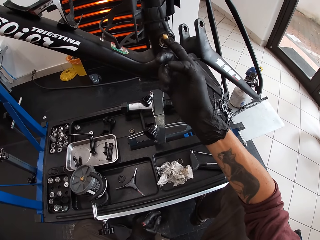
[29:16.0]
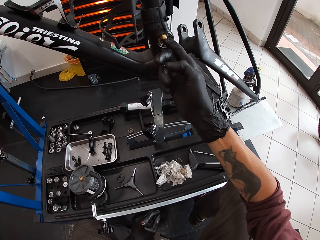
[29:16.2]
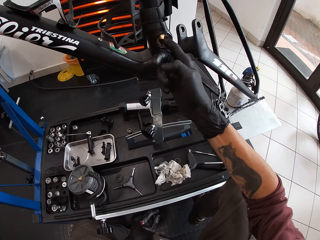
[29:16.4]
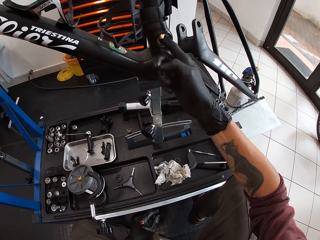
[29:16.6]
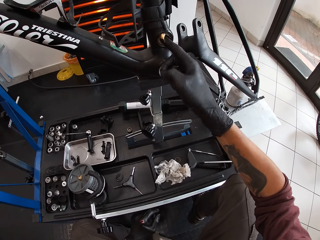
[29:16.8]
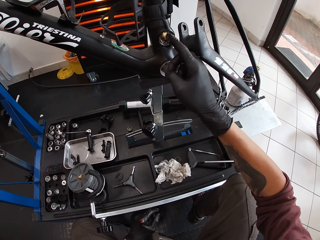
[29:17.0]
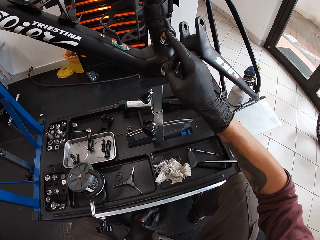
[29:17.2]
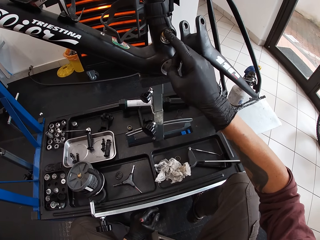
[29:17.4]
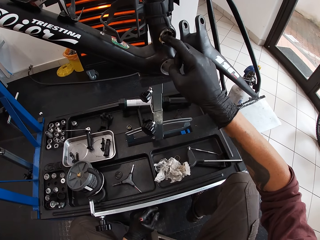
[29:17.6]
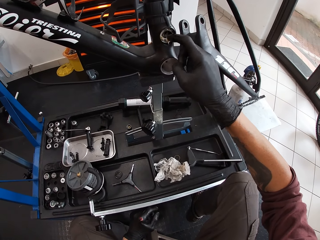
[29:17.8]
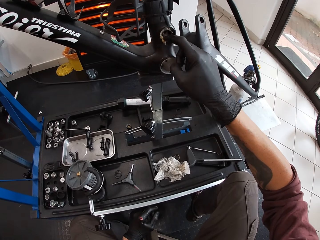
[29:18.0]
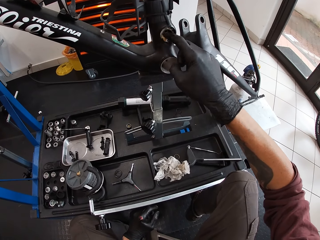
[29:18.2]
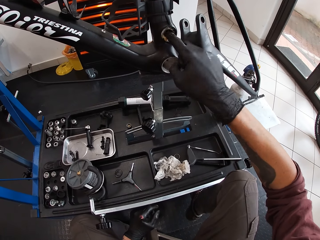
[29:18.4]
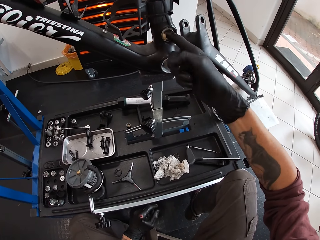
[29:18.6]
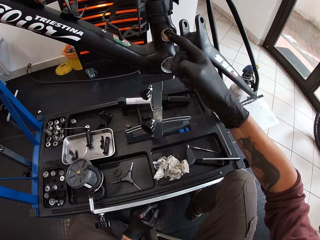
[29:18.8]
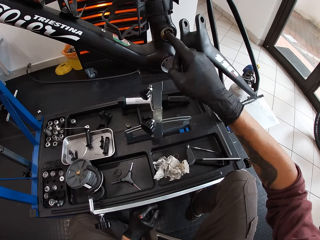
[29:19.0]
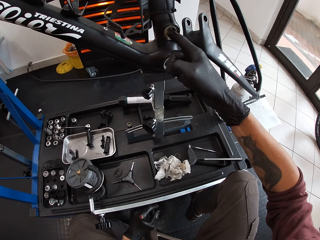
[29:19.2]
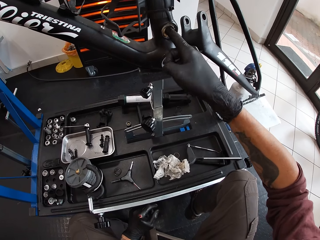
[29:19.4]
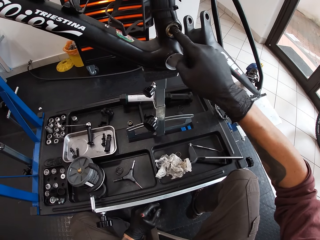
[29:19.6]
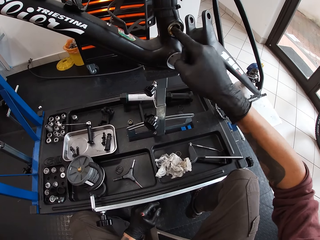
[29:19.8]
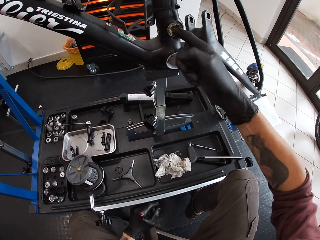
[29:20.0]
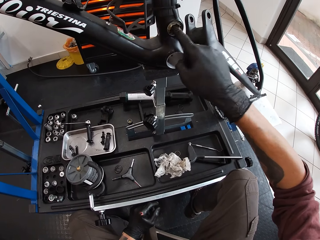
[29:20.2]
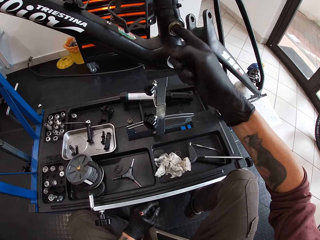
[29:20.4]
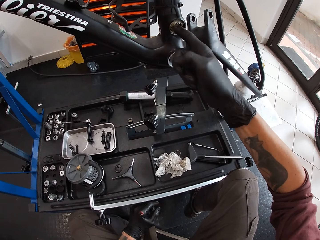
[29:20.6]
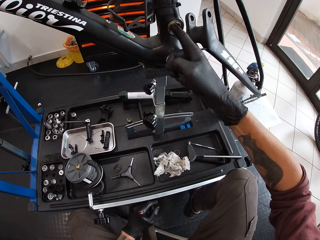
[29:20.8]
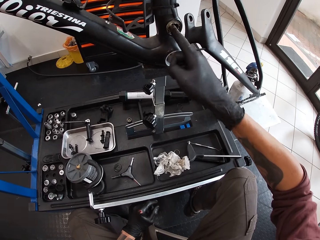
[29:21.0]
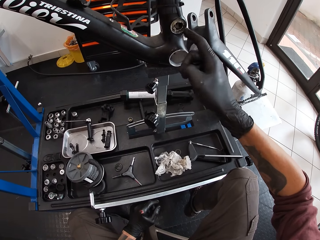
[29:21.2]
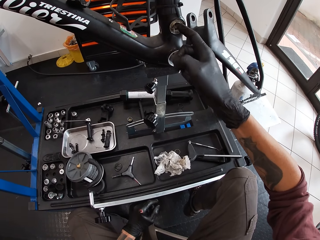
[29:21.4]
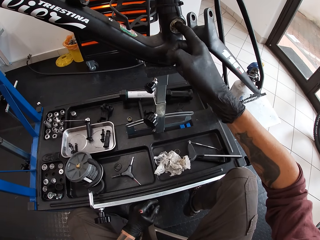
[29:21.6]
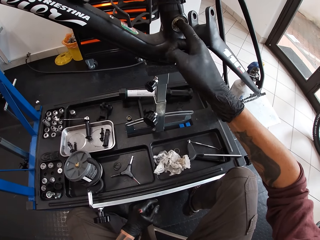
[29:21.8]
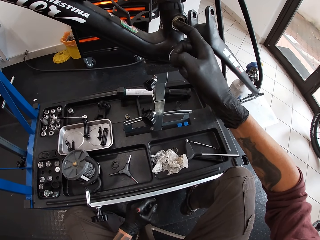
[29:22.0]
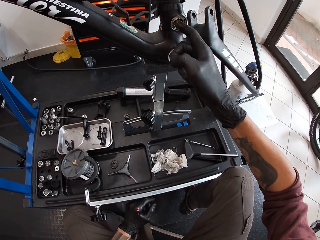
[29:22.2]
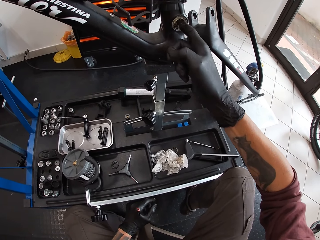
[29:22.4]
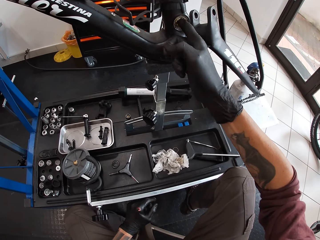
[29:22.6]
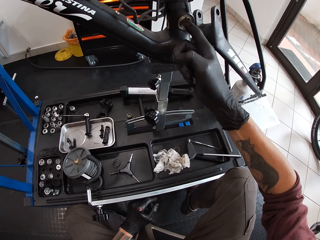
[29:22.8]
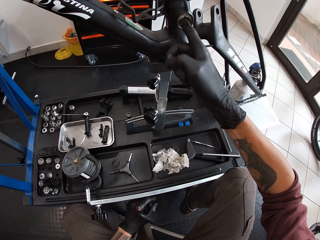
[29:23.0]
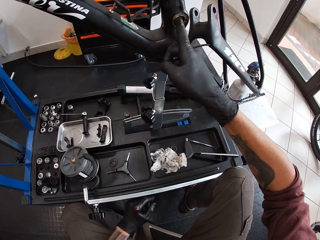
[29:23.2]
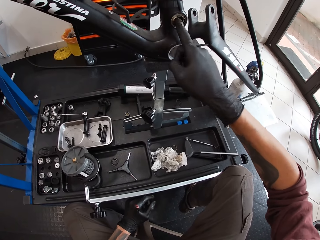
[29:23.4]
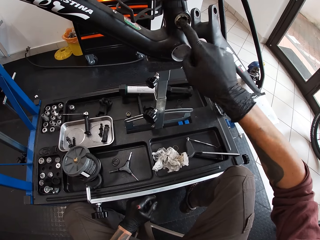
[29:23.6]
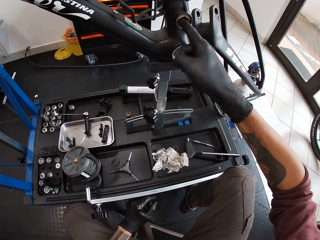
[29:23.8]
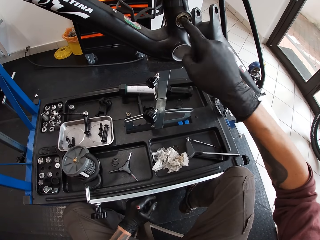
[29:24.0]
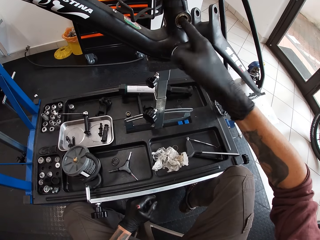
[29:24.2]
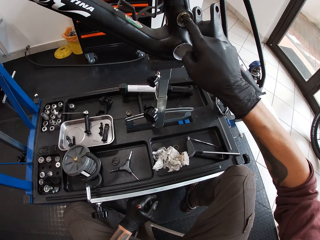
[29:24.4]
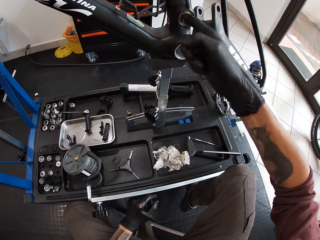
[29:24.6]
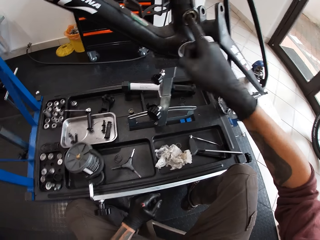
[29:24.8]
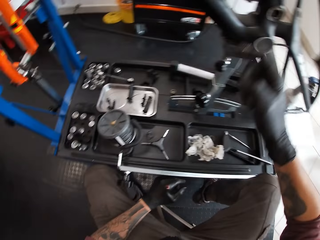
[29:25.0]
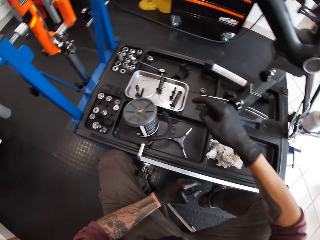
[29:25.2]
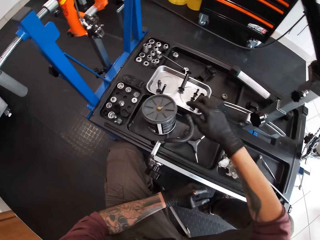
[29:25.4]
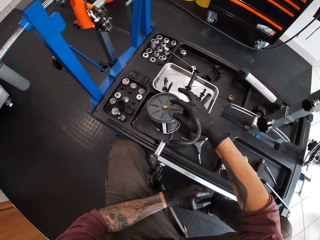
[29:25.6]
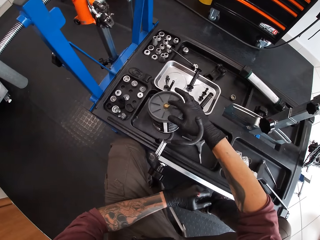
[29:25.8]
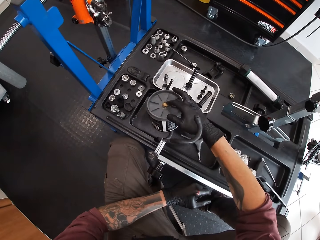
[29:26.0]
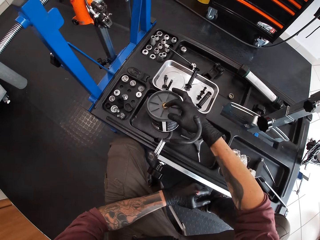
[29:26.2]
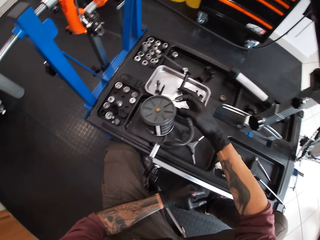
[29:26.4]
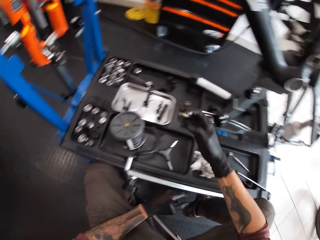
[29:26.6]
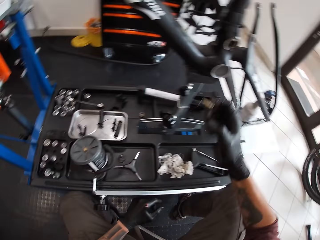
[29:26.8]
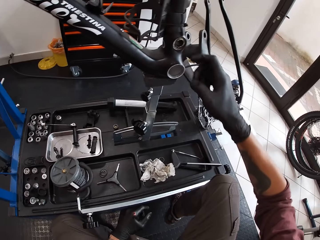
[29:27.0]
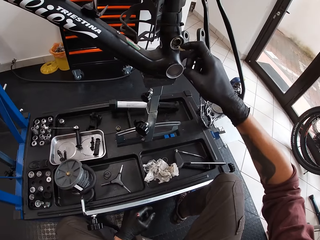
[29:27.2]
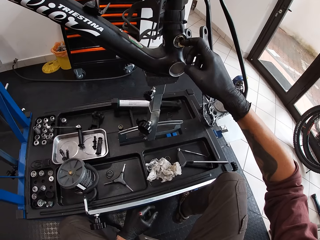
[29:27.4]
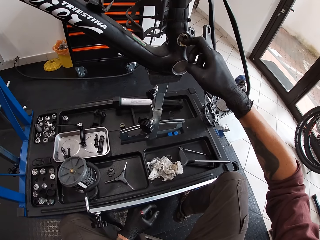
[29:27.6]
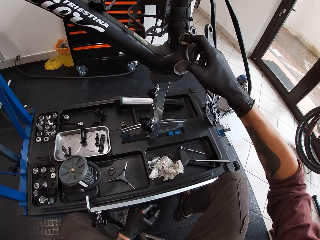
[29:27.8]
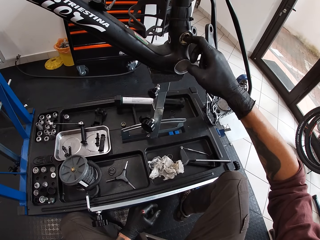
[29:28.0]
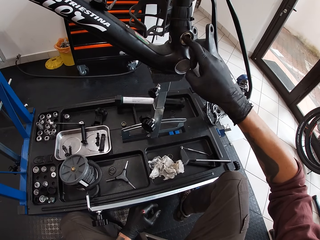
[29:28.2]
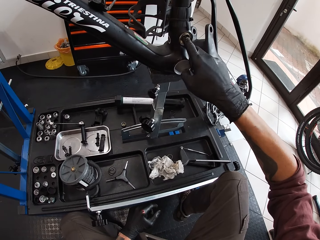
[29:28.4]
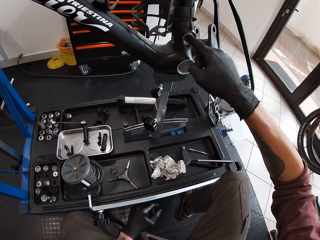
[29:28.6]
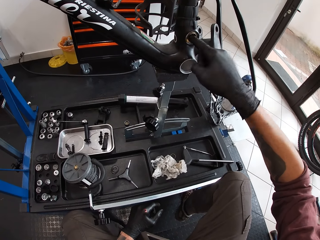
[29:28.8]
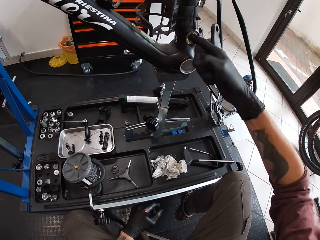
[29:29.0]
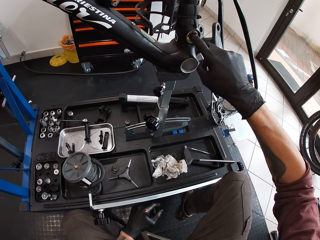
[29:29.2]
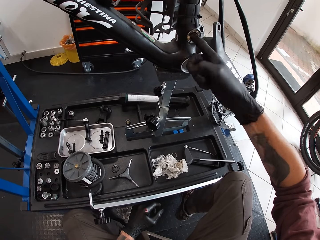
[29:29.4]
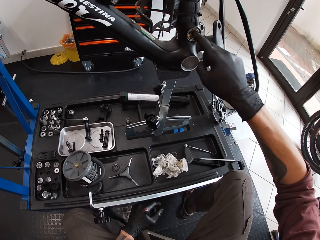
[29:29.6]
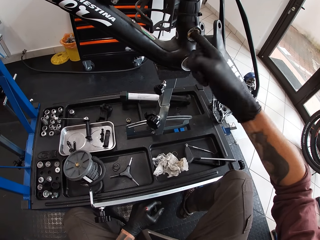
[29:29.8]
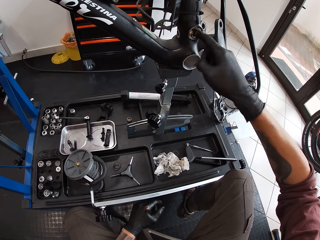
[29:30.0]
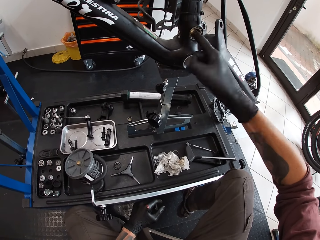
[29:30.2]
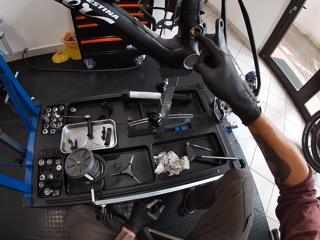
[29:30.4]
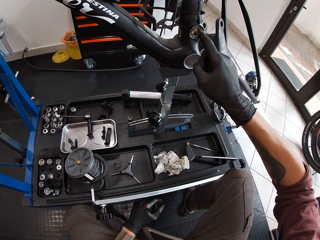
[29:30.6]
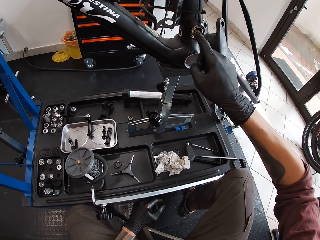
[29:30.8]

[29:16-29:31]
The camera wearer adjusts a nut on a bicycle. He smears oil on the nut. He takes grease from the grease container on the work bench with his right index finger. He applies the grease in his right index finger on the bearing in the crank spider.

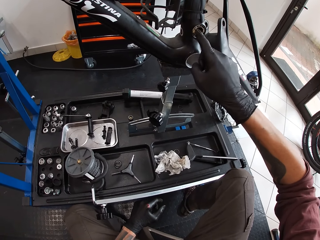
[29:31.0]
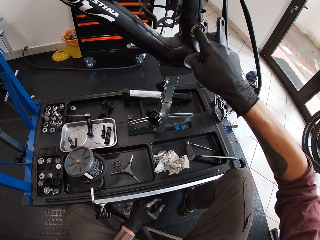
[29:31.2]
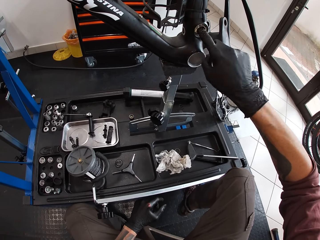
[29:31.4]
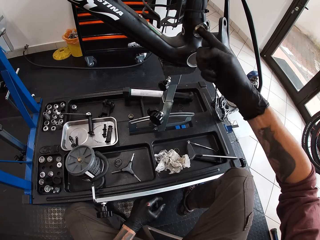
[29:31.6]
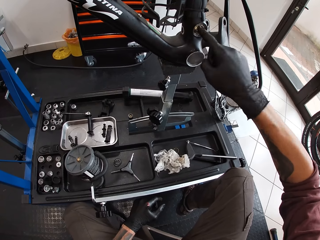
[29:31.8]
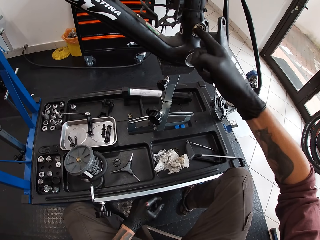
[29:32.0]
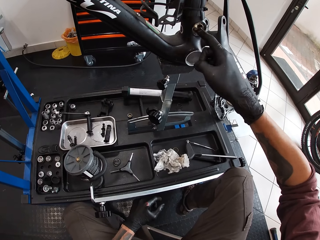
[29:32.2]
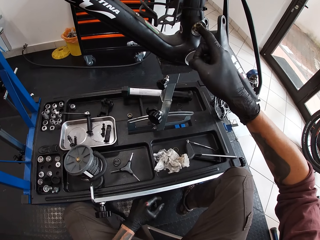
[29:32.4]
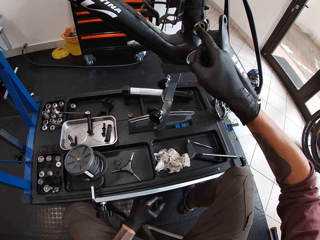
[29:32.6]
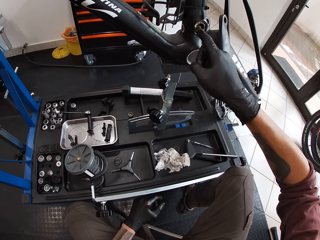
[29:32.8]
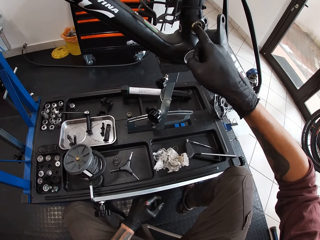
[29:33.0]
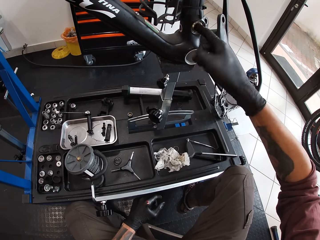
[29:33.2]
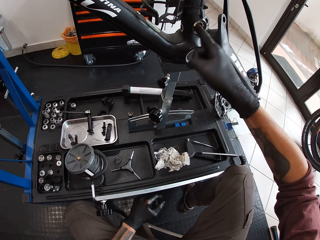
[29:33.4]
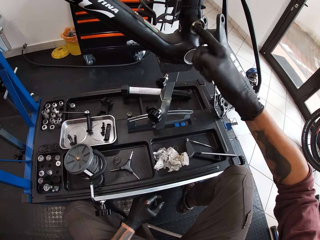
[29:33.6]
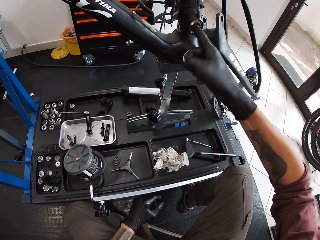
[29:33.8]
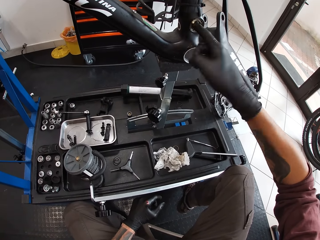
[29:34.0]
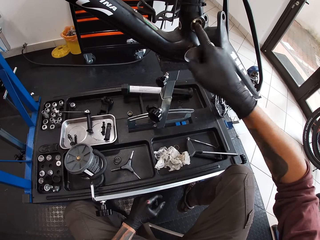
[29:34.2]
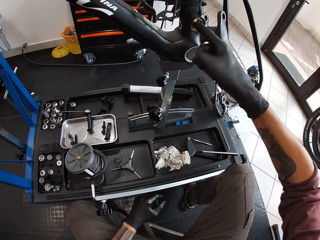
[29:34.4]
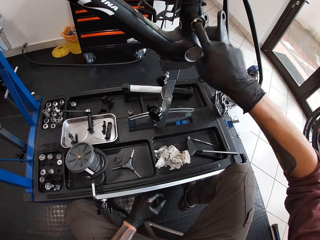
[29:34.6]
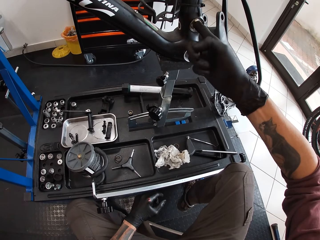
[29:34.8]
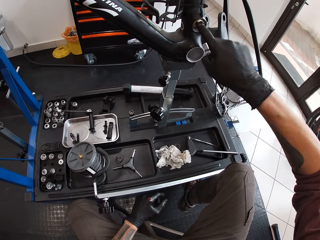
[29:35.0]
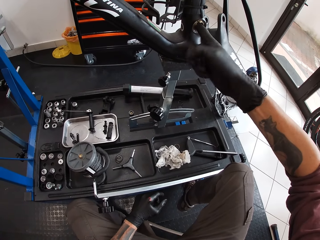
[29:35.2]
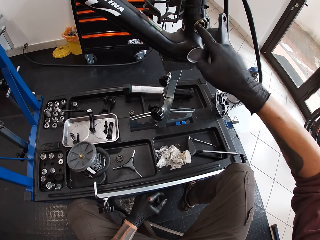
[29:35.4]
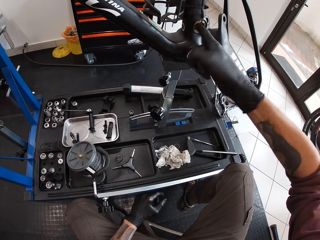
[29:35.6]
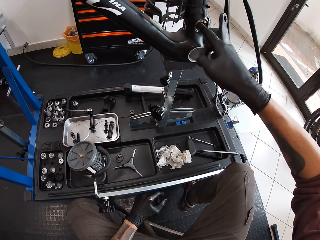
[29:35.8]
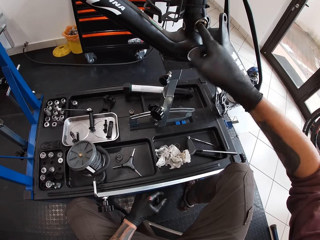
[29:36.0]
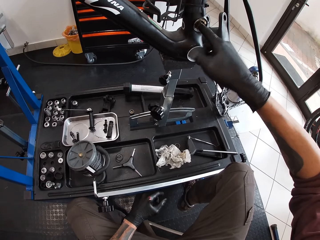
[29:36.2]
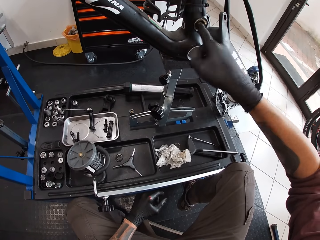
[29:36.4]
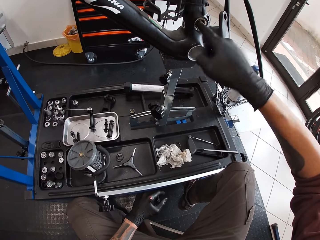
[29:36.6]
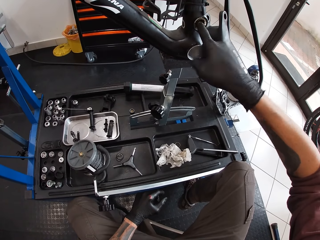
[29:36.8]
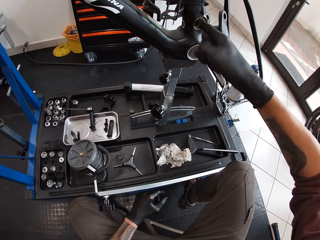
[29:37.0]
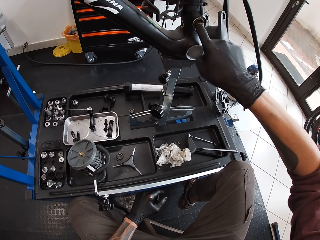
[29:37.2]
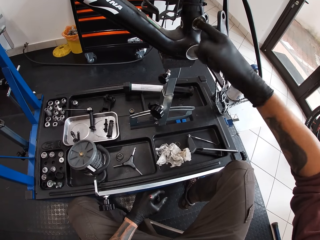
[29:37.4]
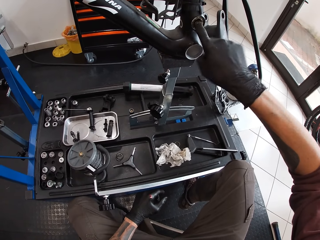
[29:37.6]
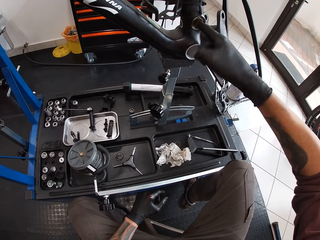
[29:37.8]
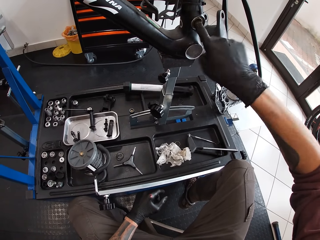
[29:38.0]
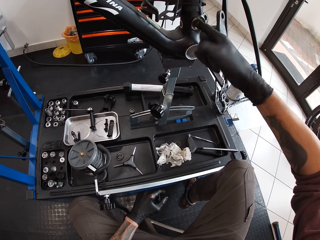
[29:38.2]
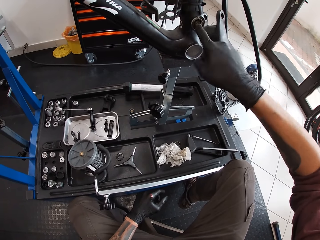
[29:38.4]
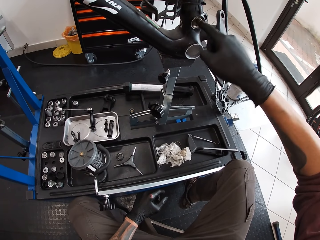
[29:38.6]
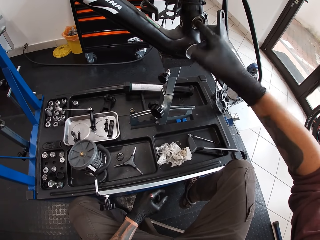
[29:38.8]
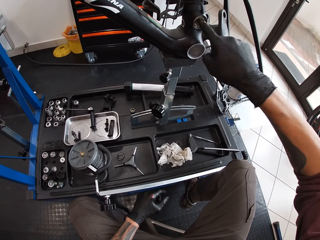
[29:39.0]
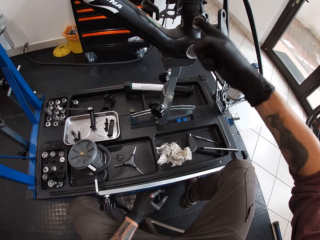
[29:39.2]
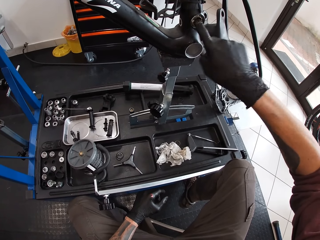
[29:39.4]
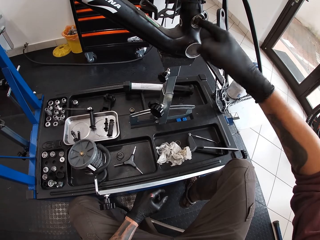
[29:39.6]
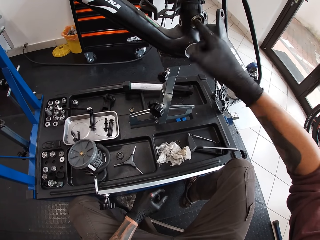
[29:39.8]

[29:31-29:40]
The camera wearer adjusts a nut on a bicycle. They smear oil on the nut. They adjust the nut on the bicycle.
